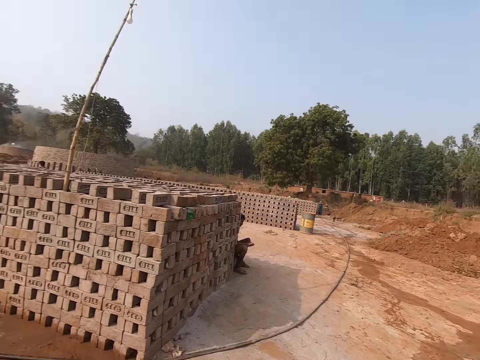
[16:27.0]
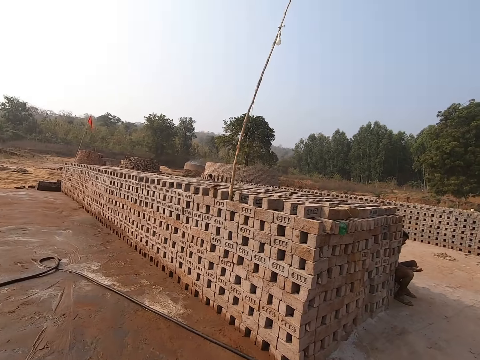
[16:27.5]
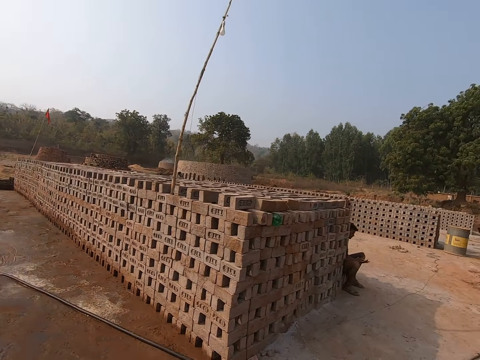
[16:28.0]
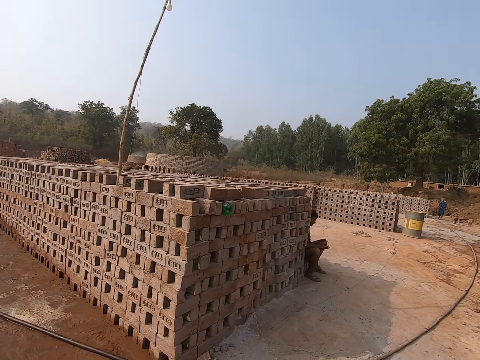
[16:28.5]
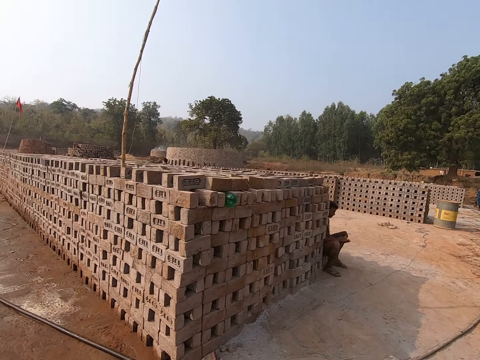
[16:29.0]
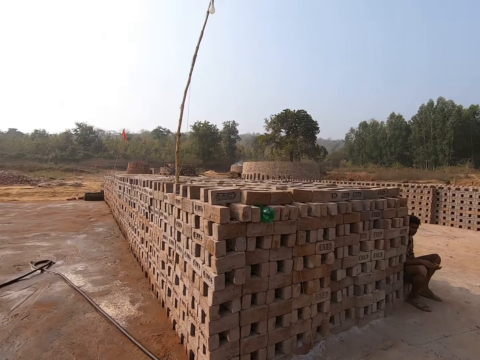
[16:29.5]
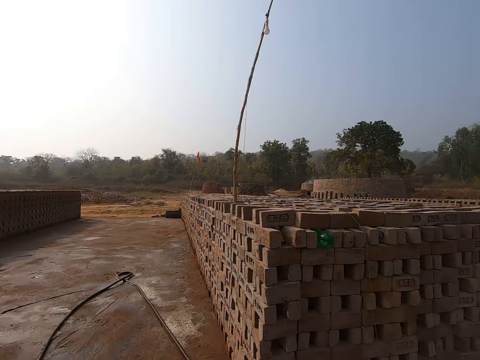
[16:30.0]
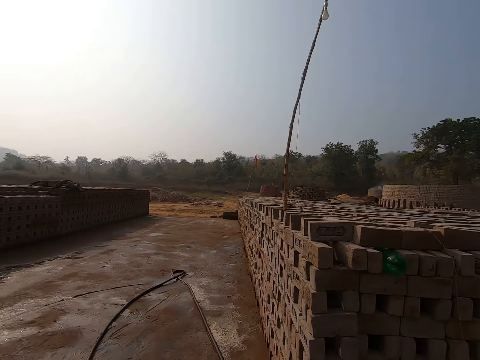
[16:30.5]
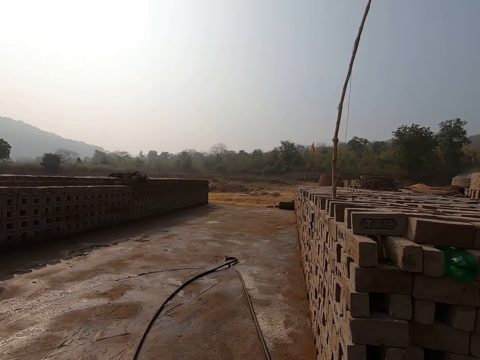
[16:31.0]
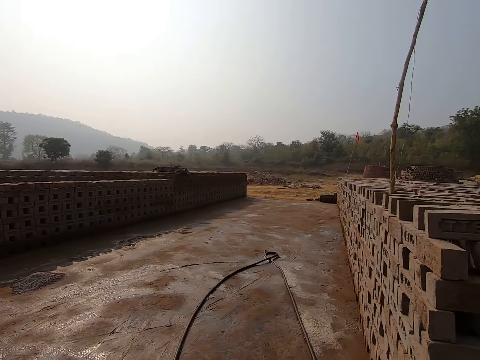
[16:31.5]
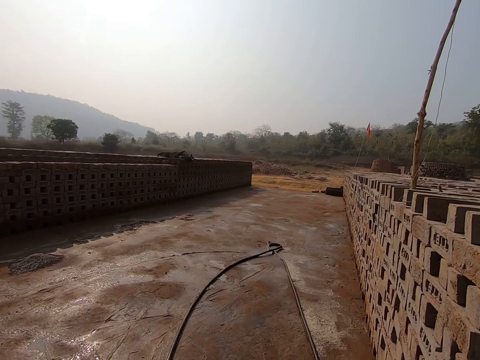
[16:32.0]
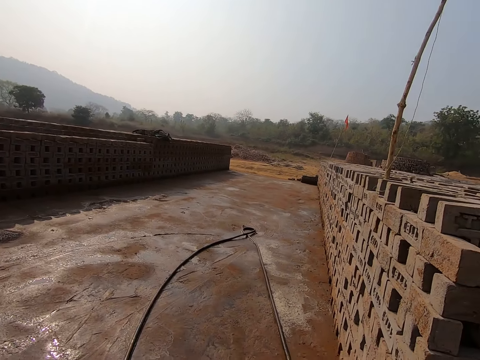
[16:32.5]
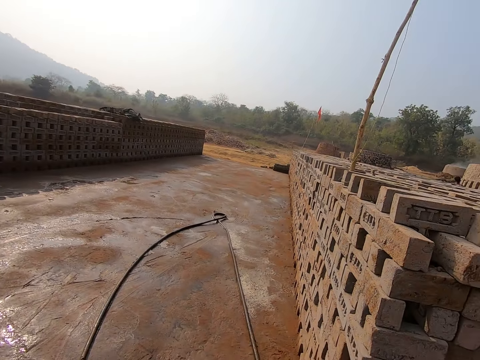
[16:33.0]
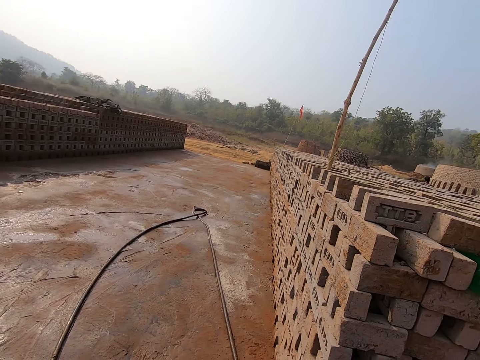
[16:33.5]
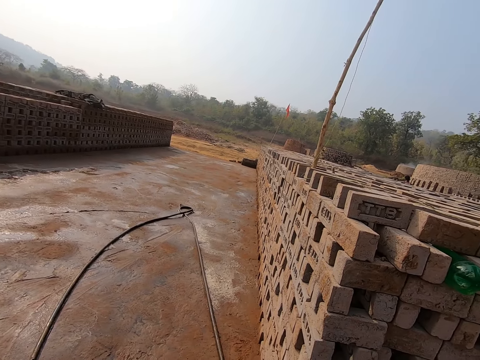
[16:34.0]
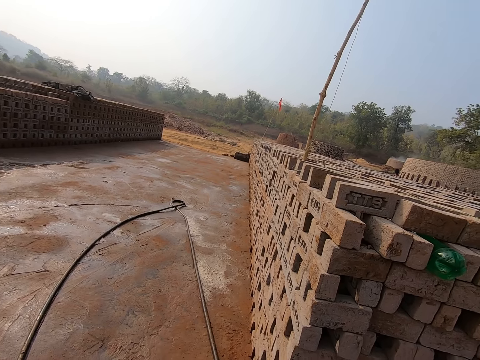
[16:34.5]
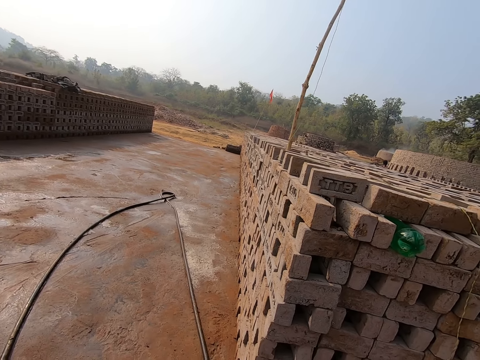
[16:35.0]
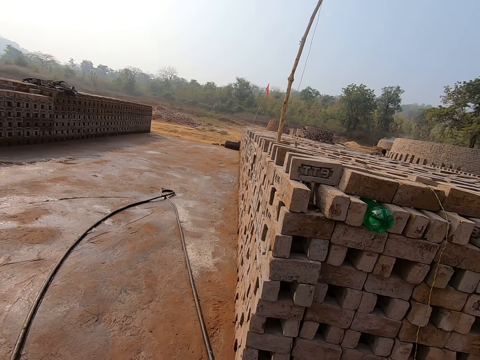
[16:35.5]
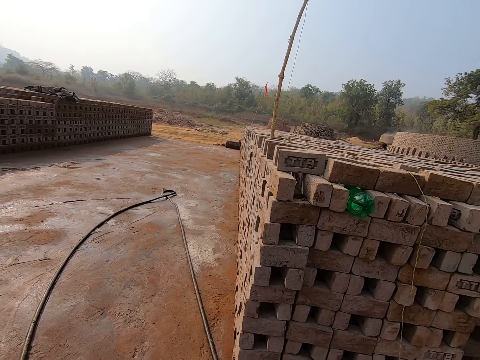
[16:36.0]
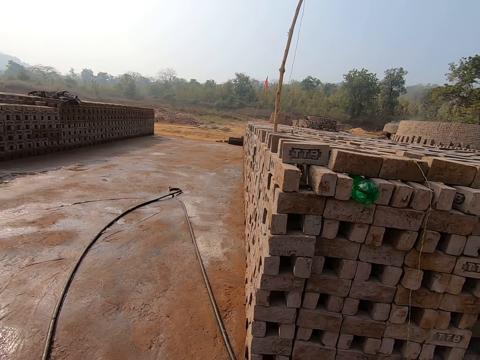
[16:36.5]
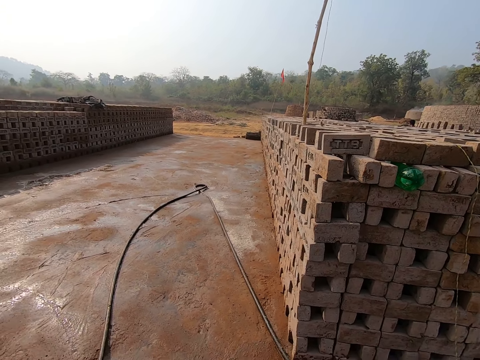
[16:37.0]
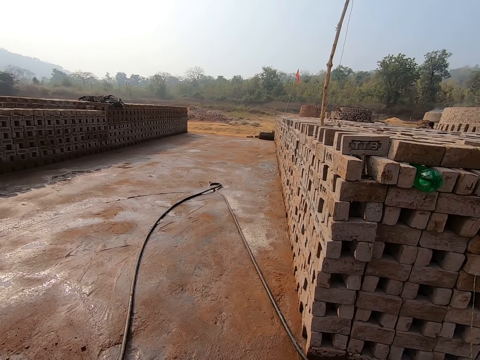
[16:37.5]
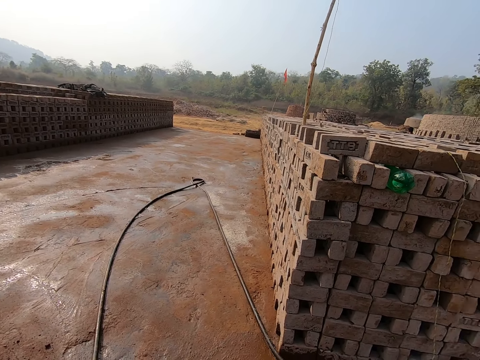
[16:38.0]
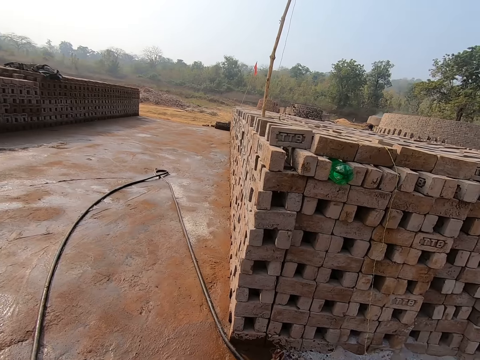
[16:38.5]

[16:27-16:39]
The camera wearer walks around. They look around.

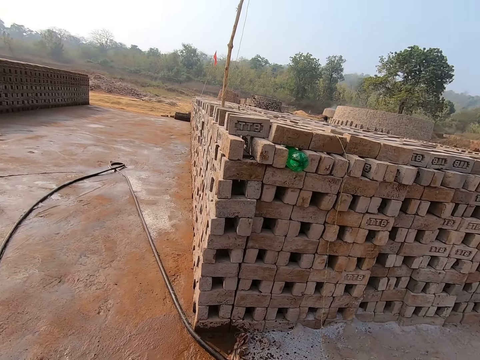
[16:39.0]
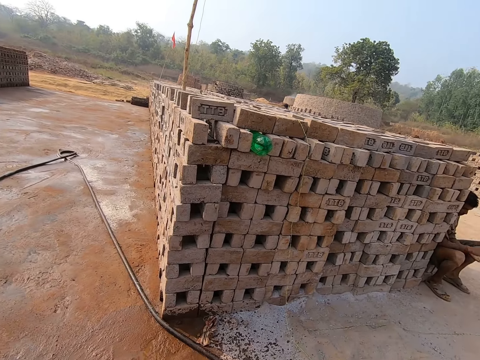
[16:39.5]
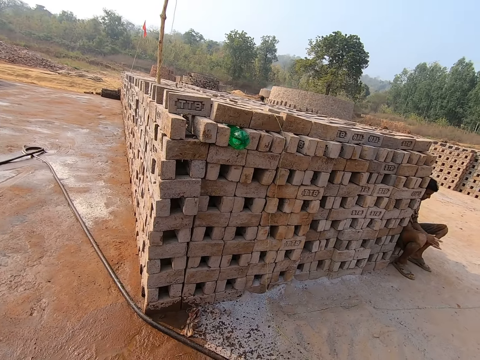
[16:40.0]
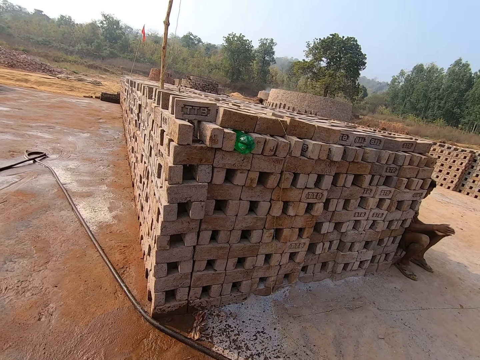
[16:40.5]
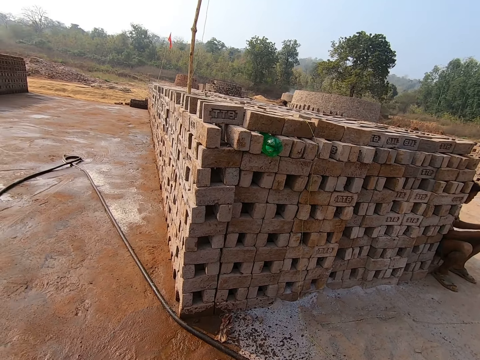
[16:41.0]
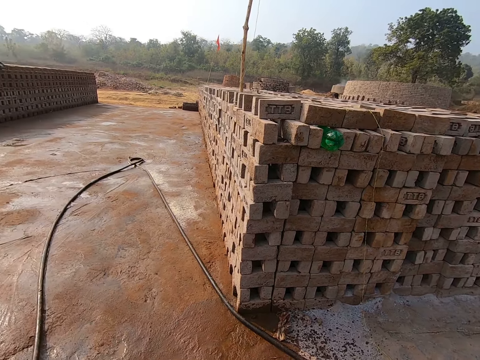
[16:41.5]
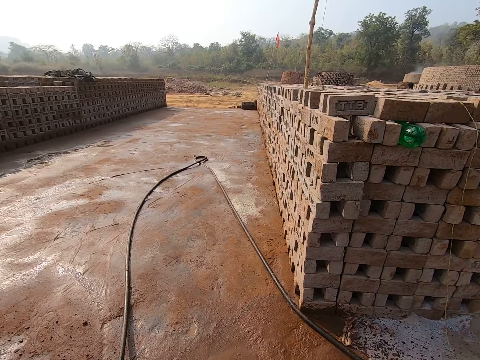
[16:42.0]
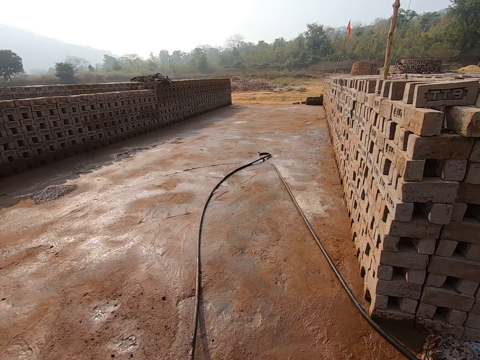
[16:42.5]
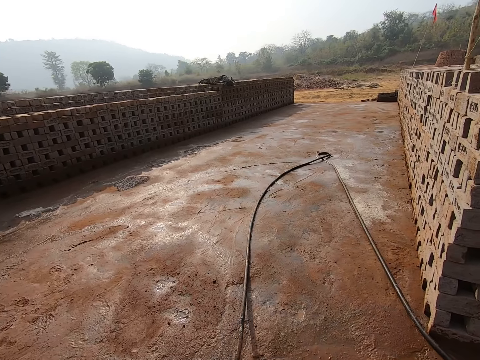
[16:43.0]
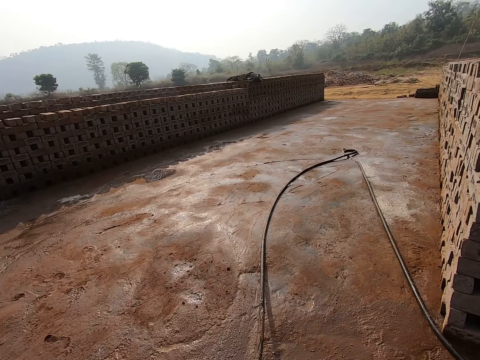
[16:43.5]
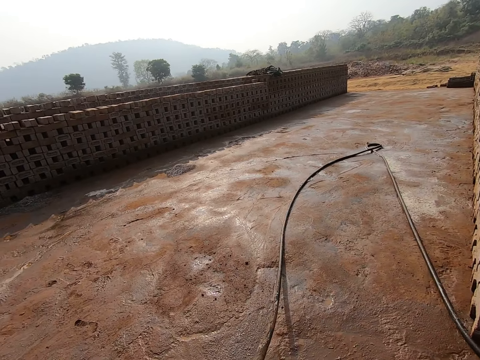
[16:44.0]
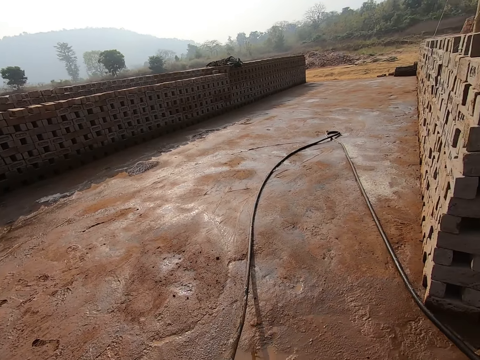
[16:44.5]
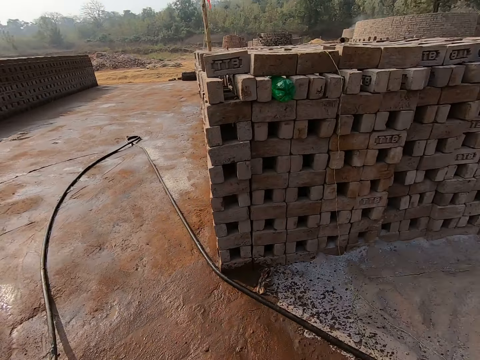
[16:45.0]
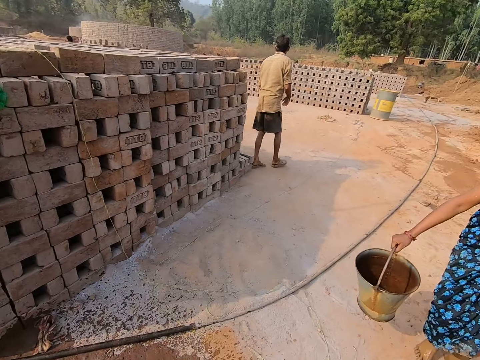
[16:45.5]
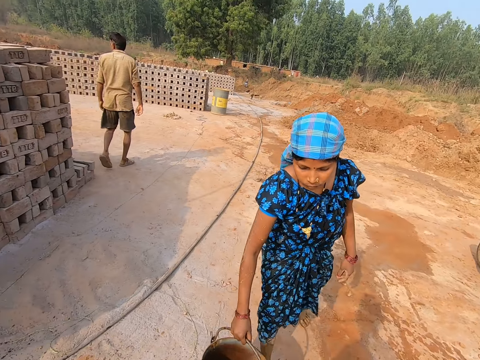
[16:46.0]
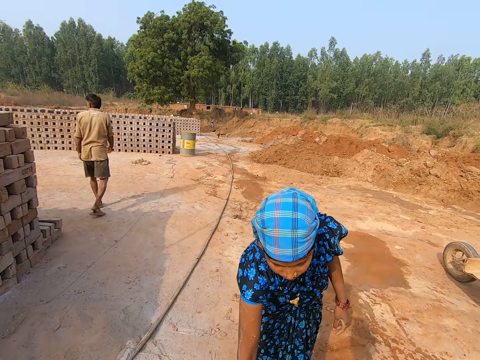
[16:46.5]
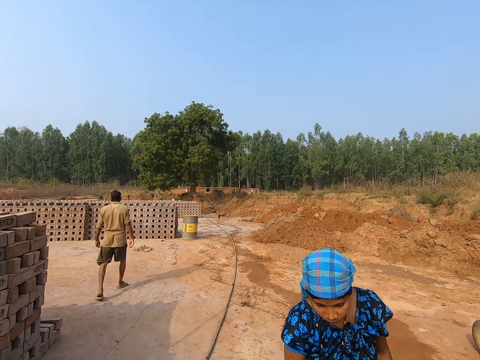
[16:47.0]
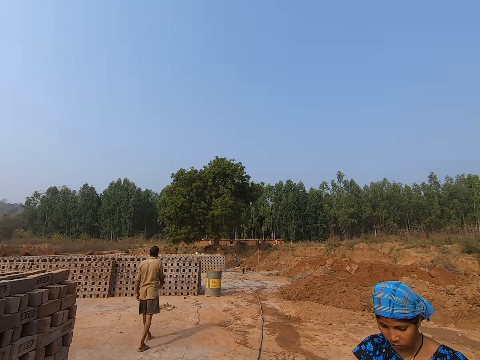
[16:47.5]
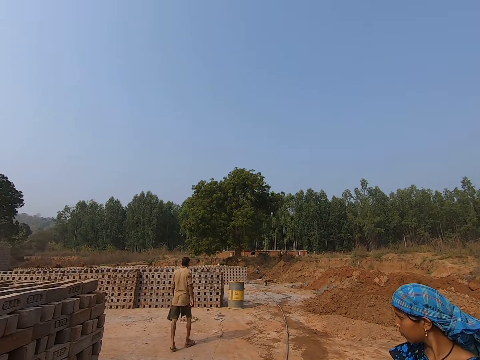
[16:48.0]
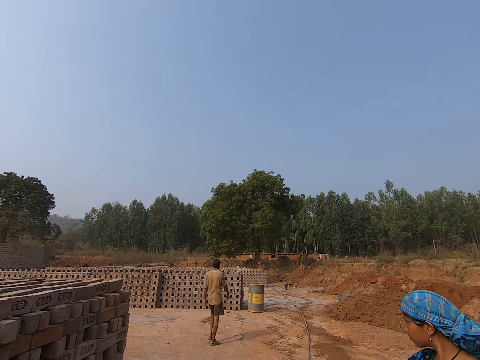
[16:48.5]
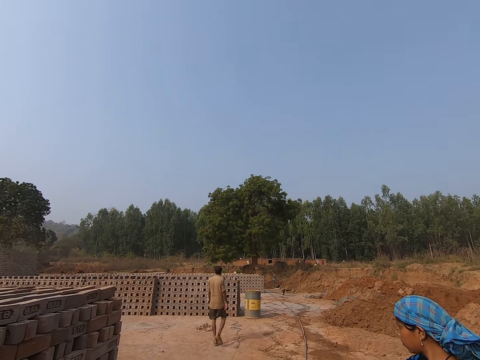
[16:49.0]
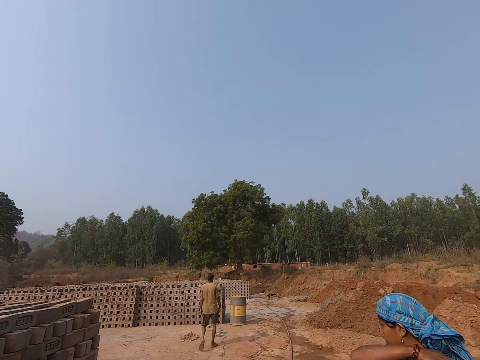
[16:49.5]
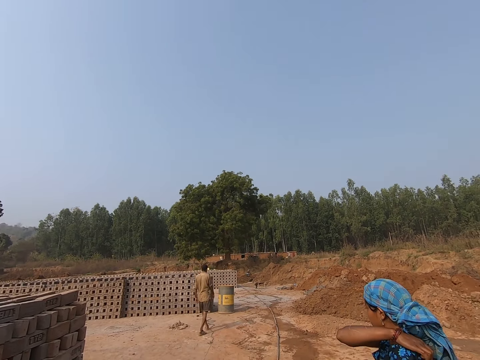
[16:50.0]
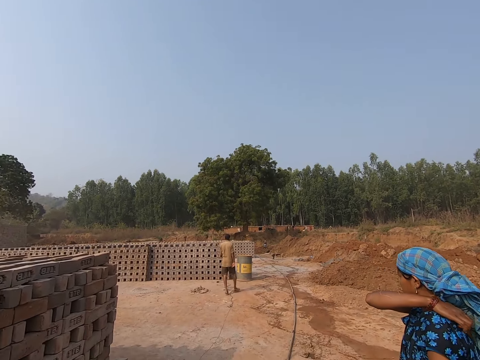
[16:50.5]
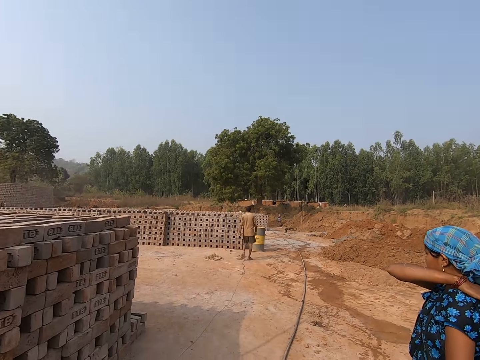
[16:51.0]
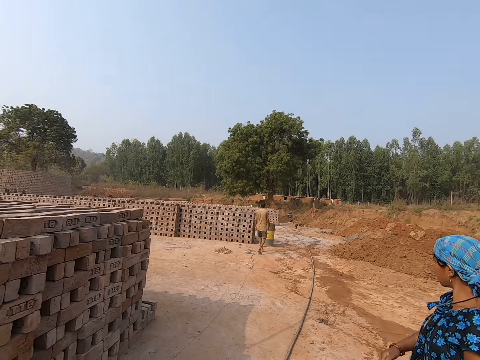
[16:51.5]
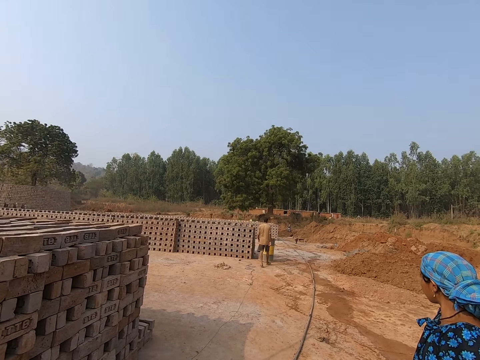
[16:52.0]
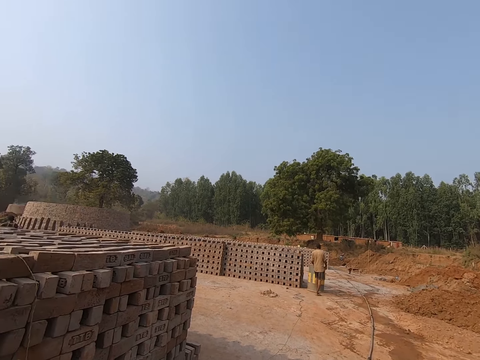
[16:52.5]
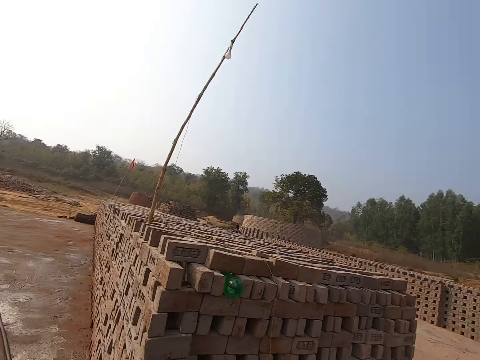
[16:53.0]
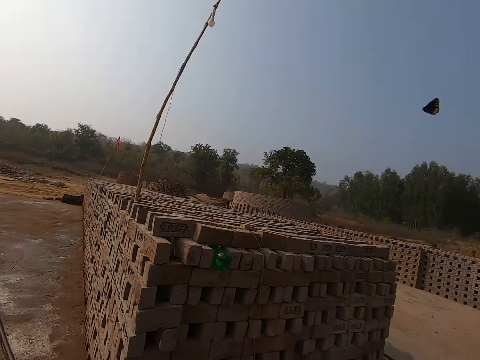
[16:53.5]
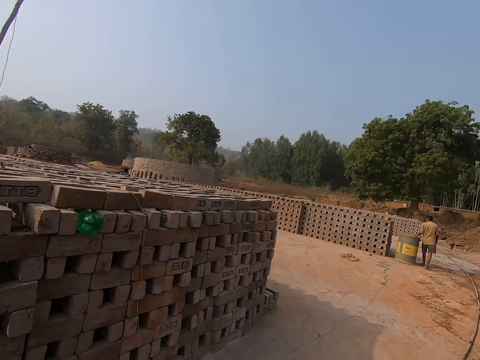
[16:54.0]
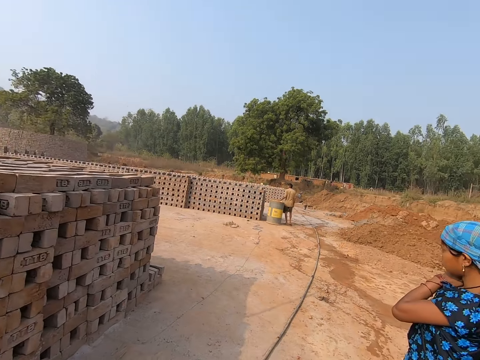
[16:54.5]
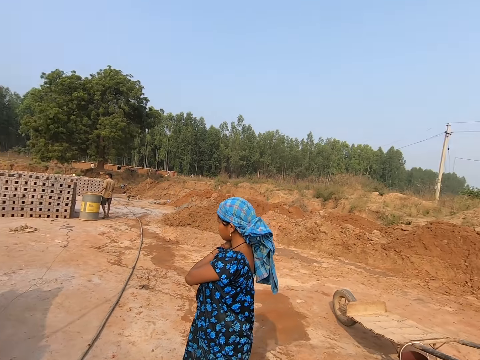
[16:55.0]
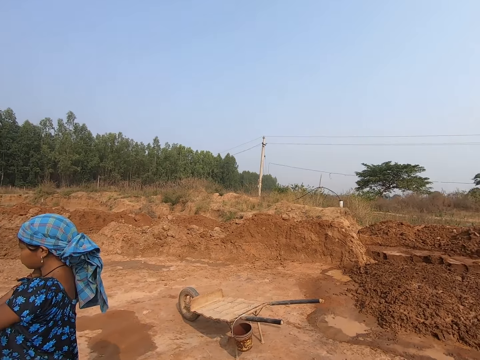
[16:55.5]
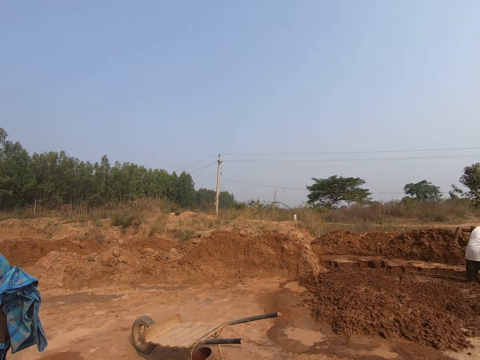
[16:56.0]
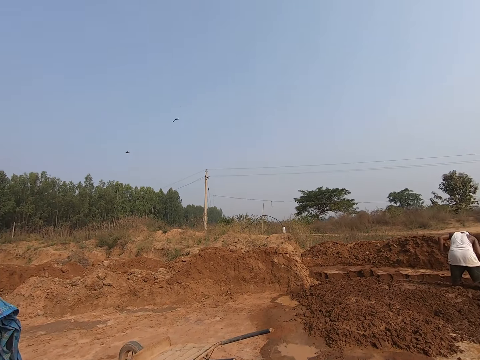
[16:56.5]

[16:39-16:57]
The camera wearer makes a step and looks around. A man taps both hands. The camera wearer looks around, walks around, and pulls the pipe. They look around. A woman walks around. The man walks around. Someone places the bucket down. The camera wearer looks around.
